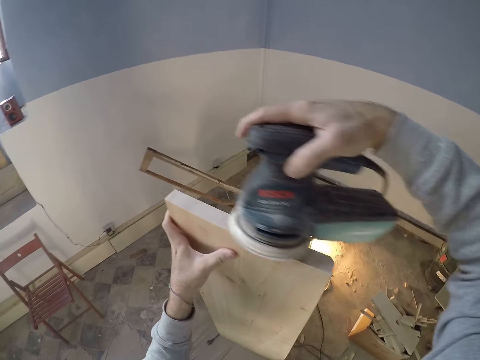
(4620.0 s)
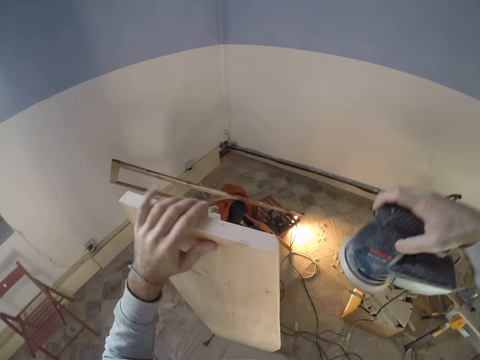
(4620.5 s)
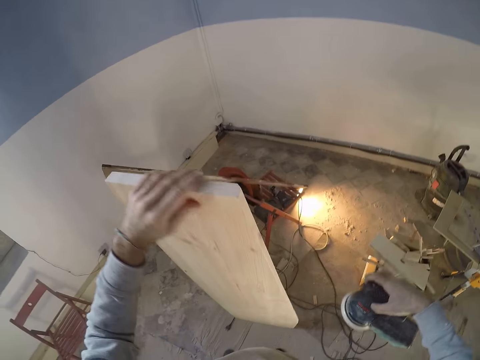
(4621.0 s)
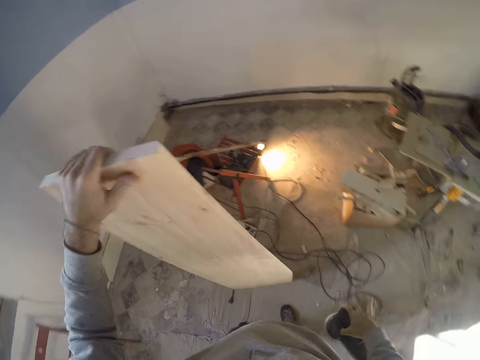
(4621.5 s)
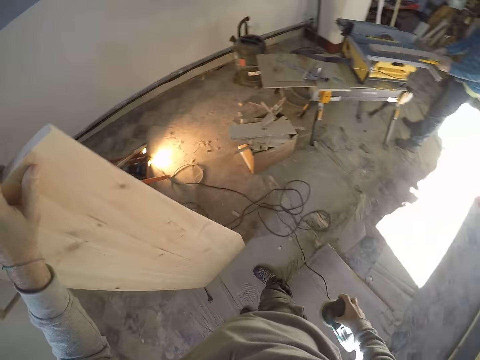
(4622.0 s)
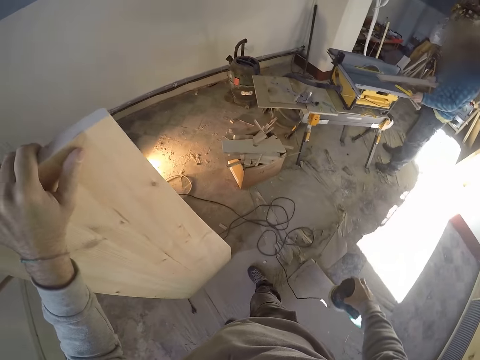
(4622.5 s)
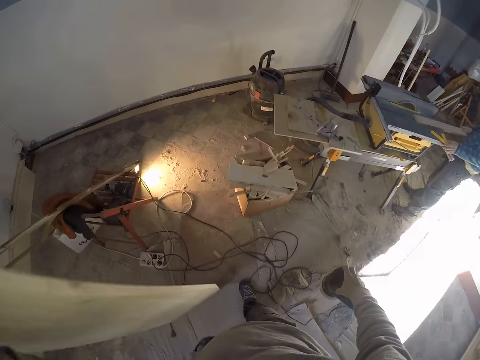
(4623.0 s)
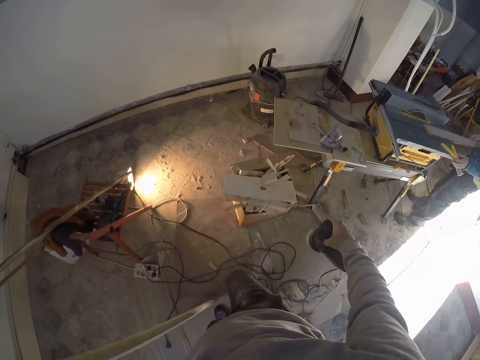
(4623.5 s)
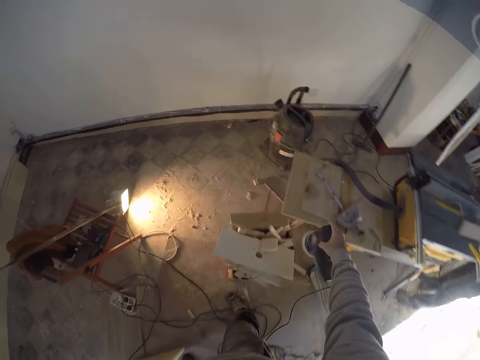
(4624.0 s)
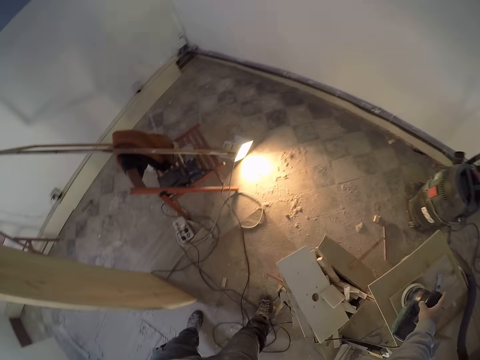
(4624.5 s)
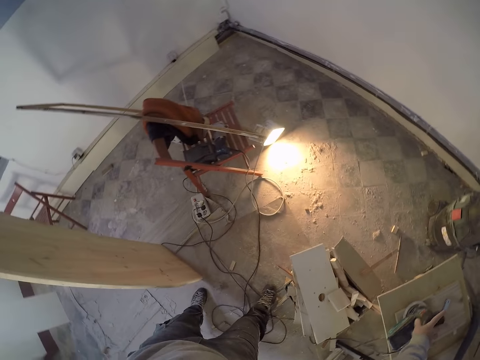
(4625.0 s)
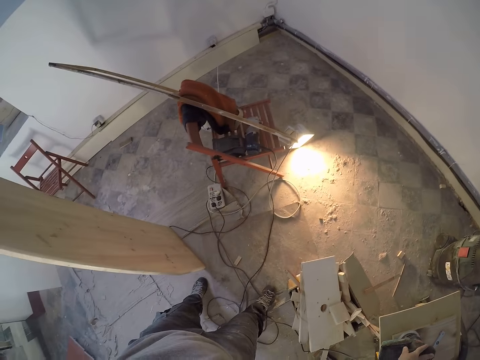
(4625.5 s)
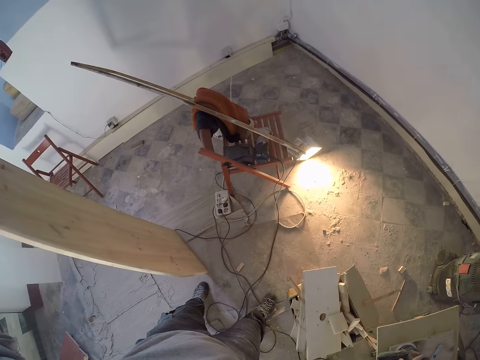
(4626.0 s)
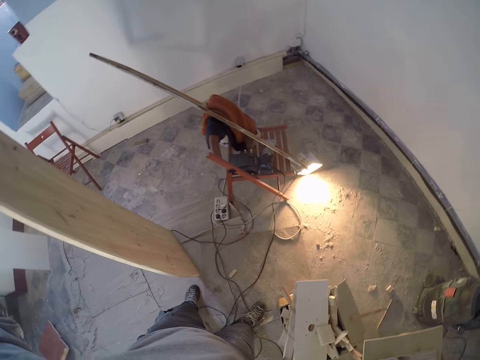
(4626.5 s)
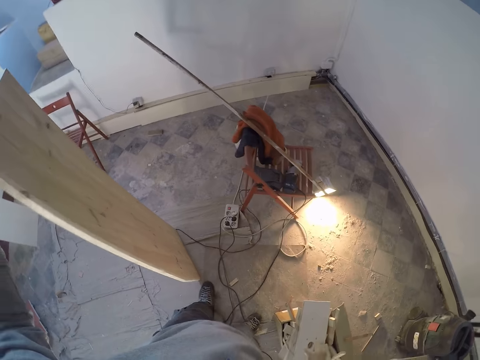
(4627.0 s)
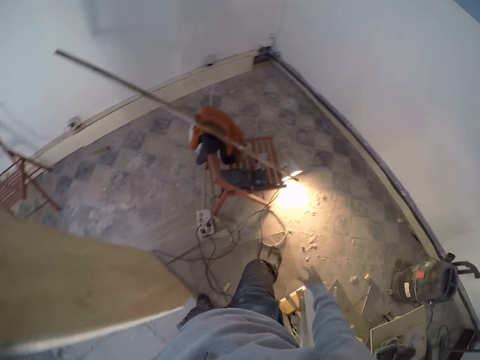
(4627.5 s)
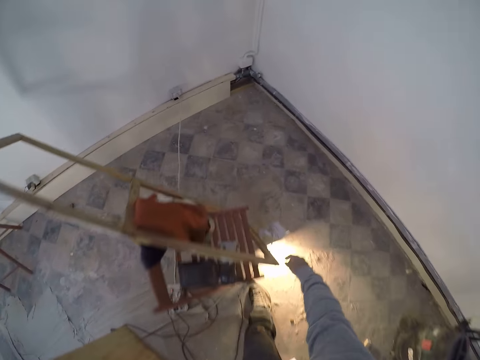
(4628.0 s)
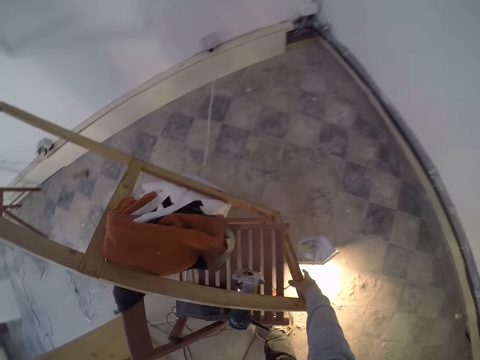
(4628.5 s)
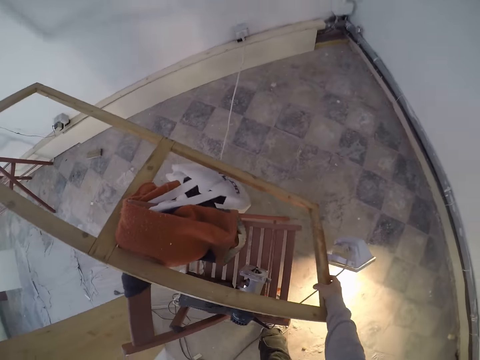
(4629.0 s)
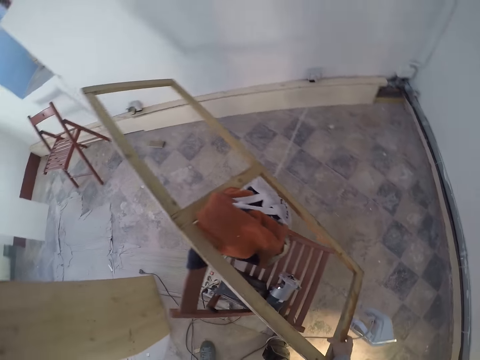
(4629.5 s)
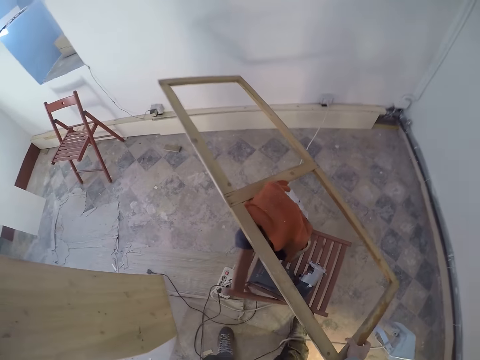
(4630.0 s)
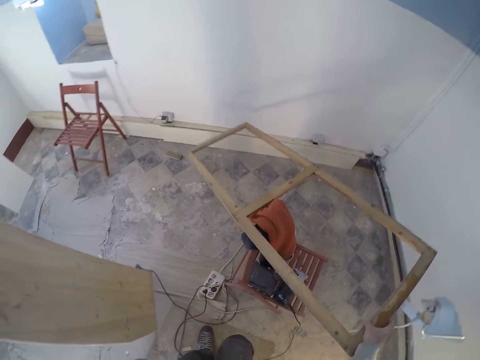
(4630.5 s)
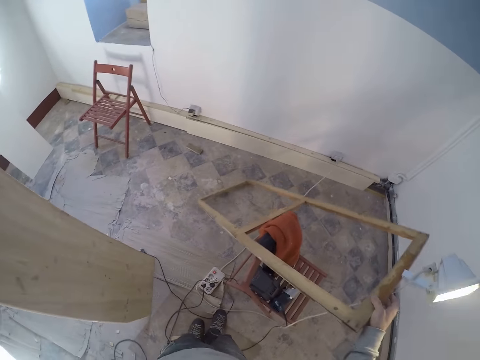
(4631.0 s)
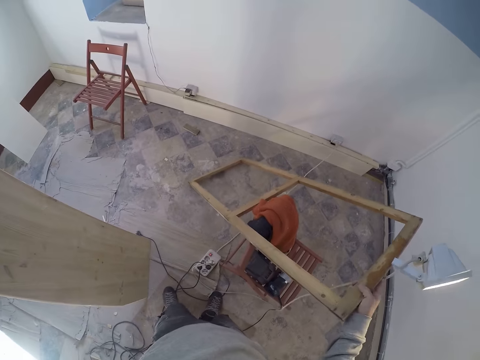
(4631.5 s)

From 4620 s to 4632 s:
The camera wearer removes the sandpaper machine from the board. He feels the board. He lowers his right hand. He looks around. He walks around. He places the electric sanding machine on the saw table with his right hand. He stretches his right hand. He picks up a wooden lamp stand from the floor with his right hand.

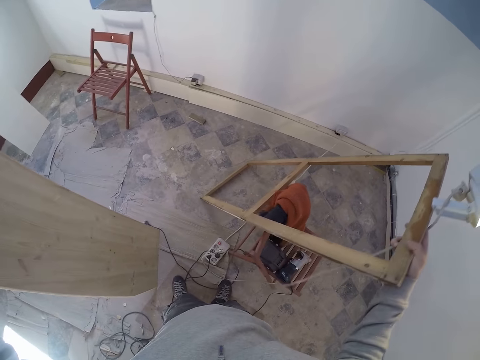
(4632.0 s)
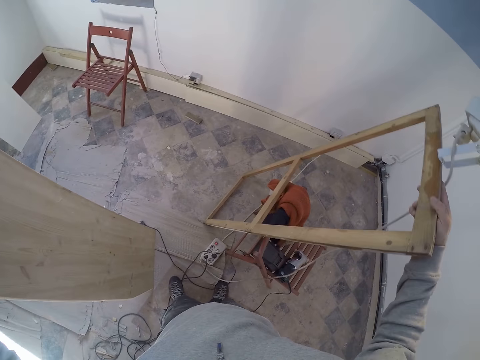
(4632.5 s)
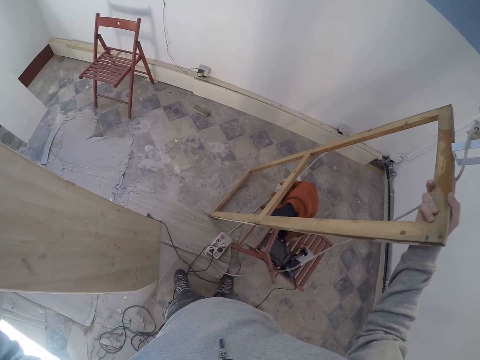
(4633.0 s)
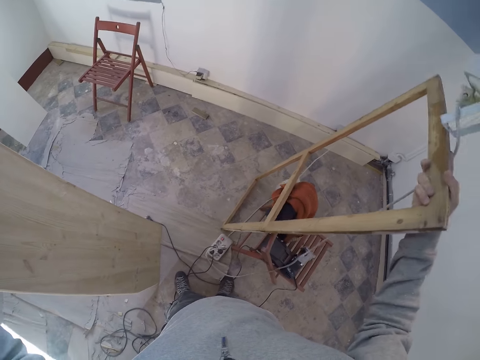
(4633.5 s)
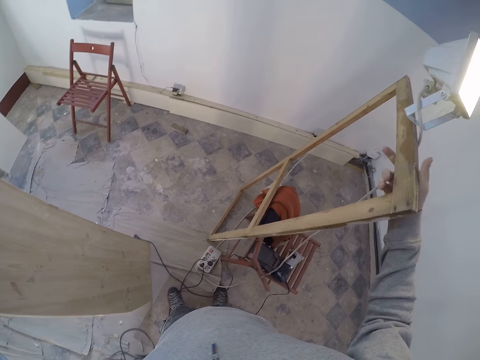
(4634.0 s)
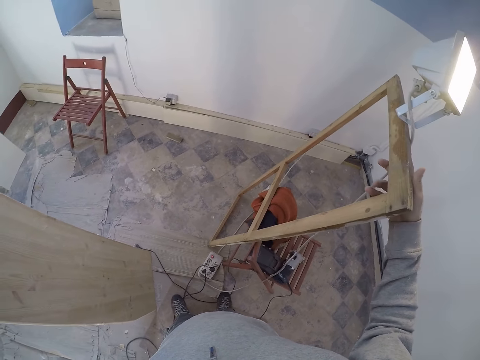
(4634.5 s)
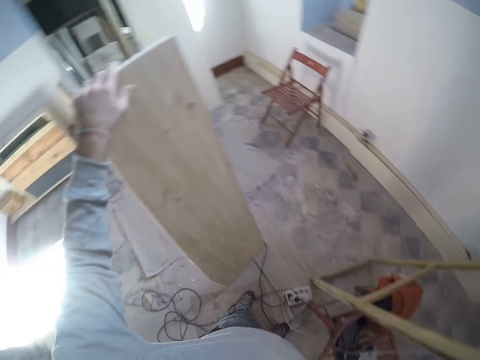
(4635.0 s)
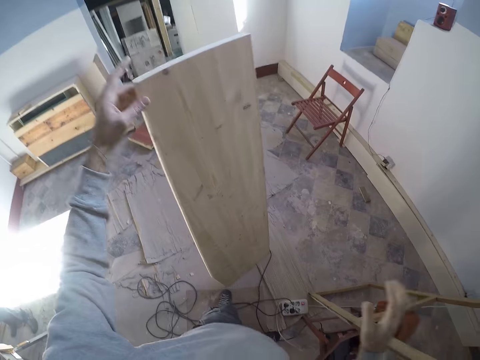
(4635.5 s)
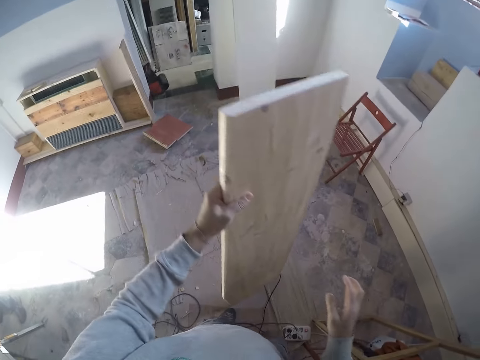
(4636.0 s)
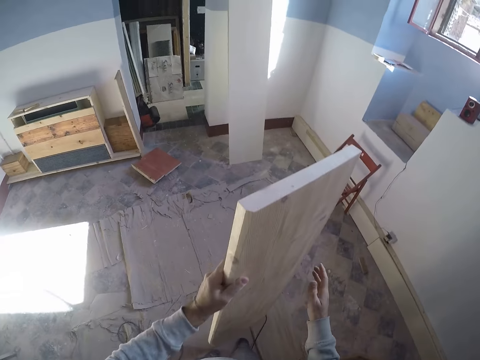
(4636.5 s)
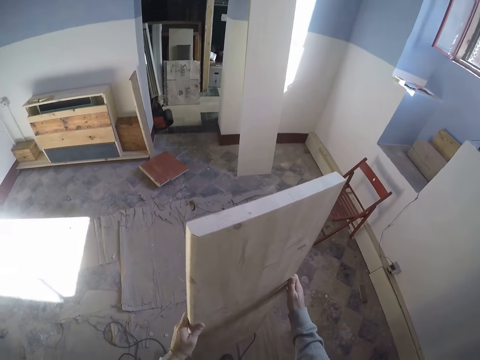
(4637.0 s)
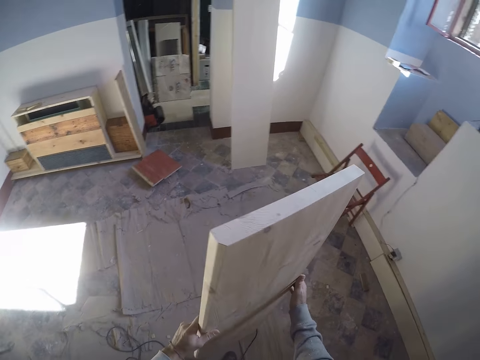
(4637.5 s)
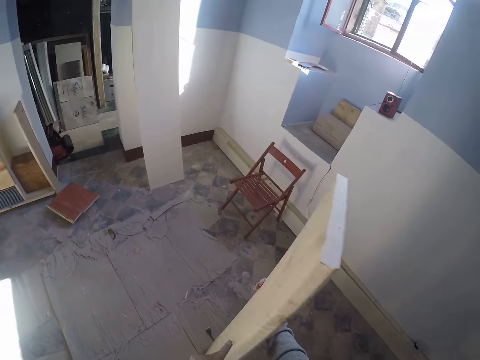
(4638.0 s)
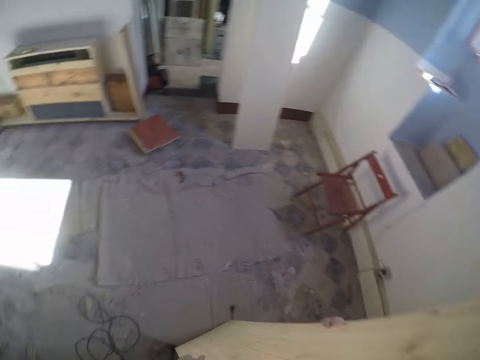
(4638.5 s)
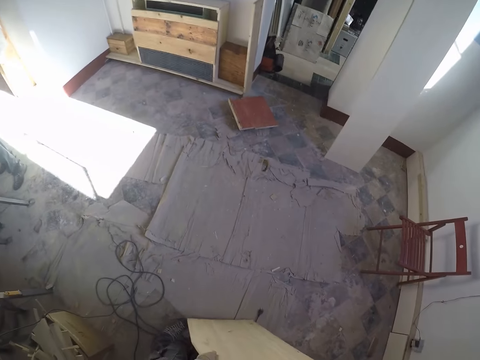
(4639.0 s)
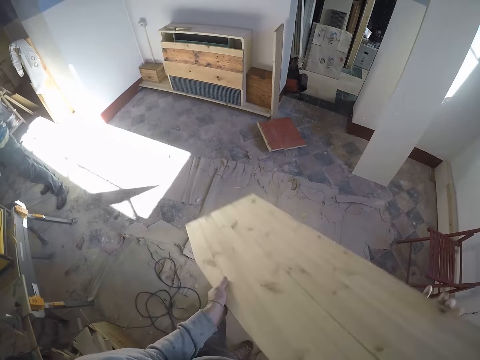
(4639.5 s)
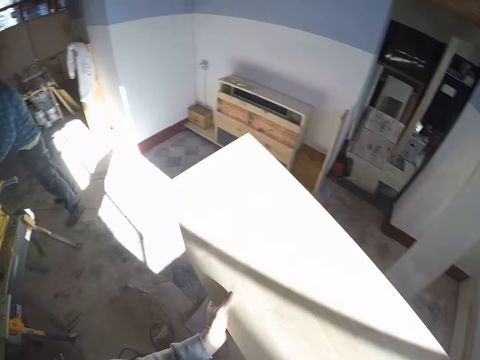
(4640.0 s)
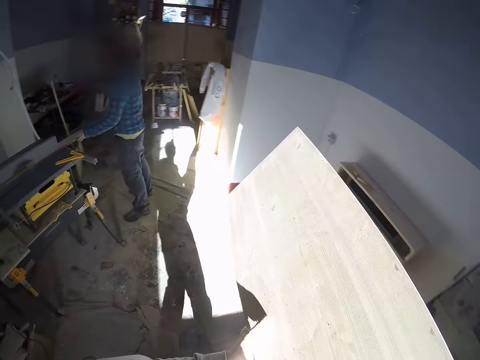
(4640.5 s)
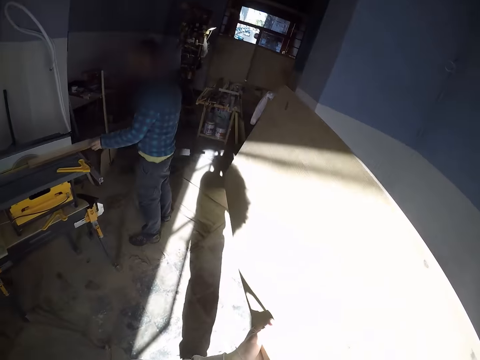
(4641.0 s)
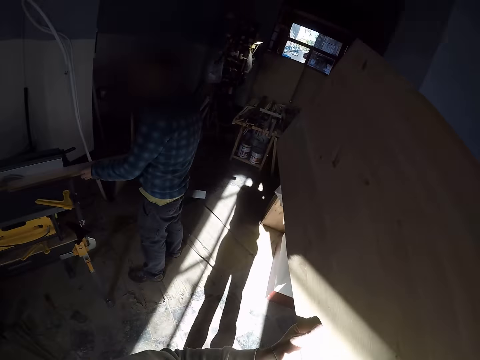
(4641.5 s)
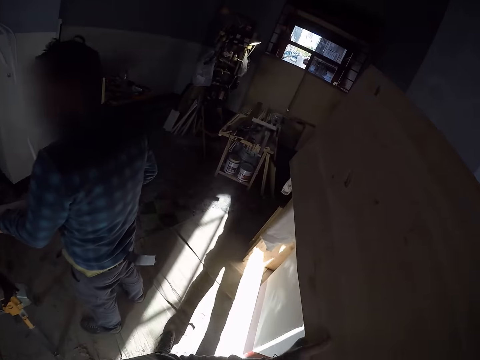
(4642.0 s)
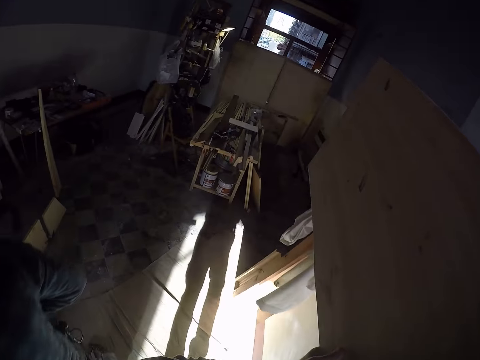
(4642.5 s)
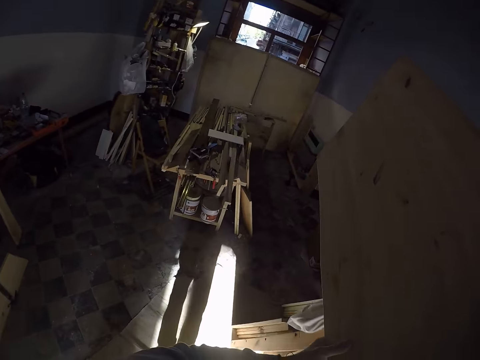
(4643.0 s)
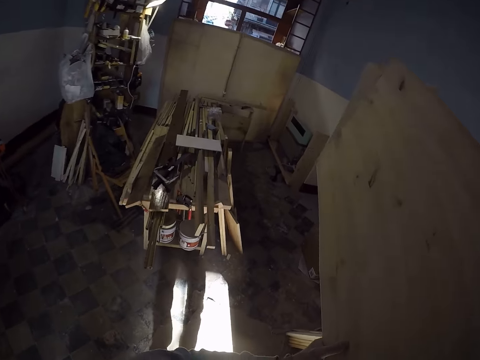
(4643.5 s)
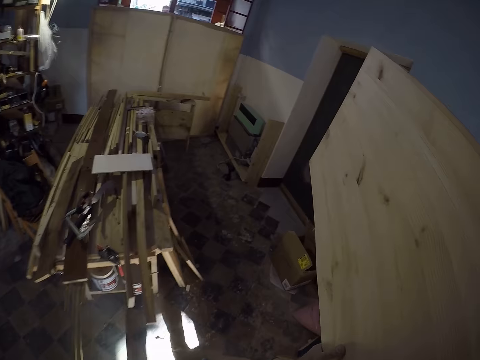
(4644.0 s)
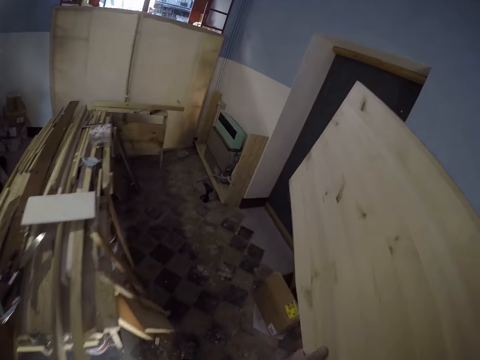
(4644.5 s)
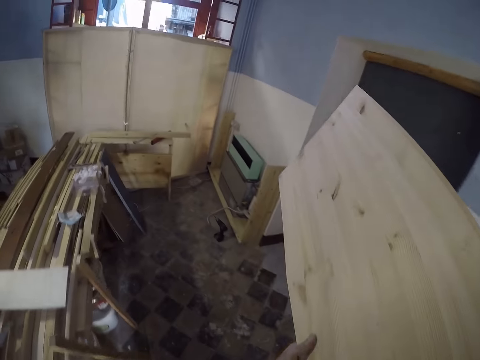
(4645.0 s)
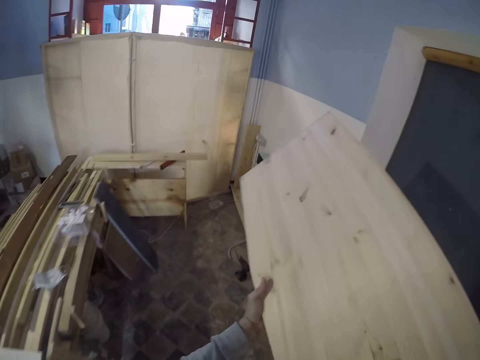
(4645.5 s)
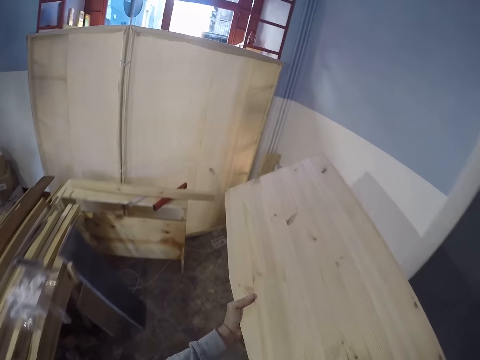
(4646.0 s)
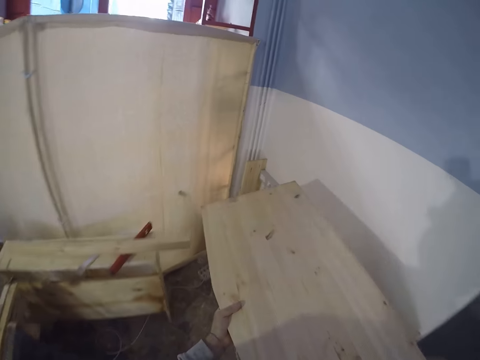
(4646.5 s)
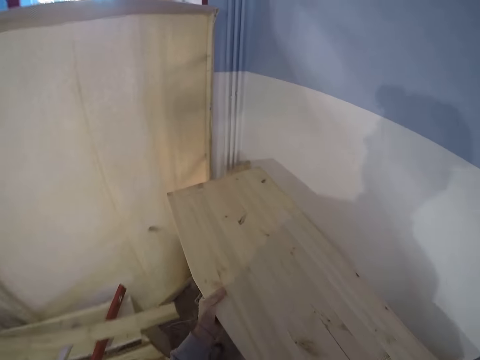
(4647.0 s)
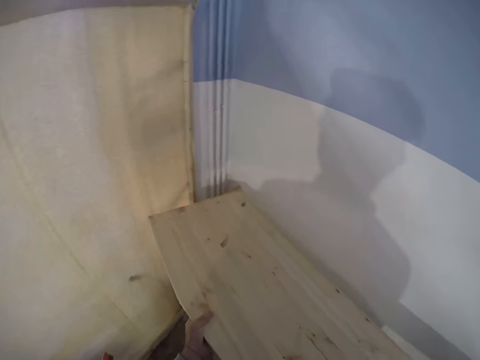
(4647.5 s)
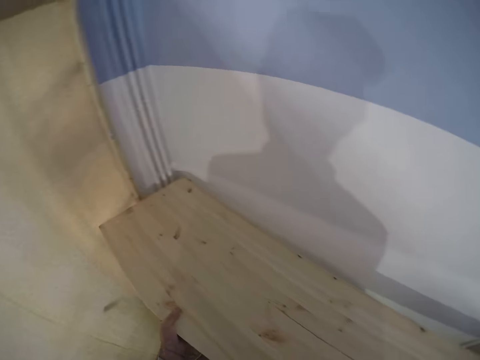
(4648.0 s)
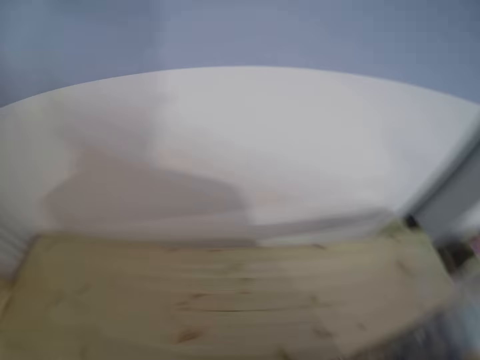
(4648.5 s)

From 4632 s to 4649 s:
The camera wearer places the wooden lamp stand on the chair with their right hand. They take the board. They hold the board with both hands. They pick up the wood with both hands and walk towards a shelf stand. A person holds wood on a table saw. The camera wearer places the wood on the shelf stand with both hands.
